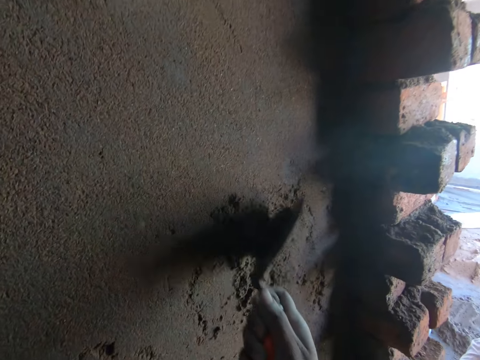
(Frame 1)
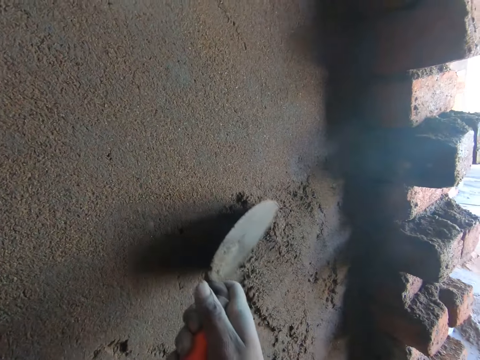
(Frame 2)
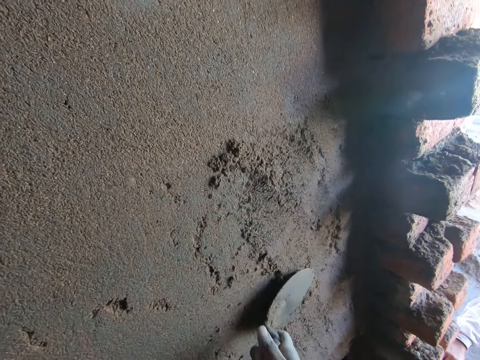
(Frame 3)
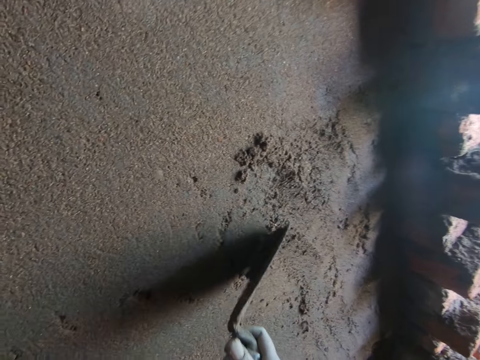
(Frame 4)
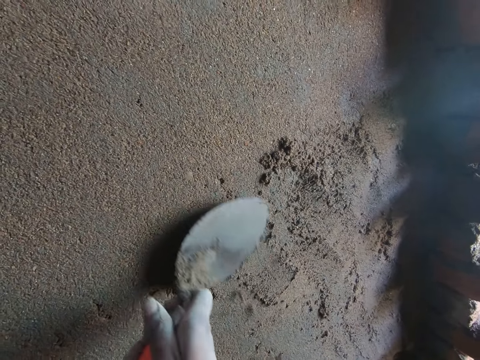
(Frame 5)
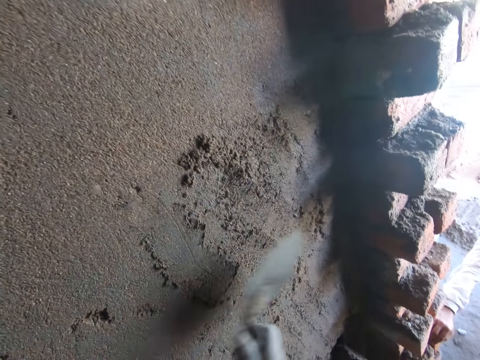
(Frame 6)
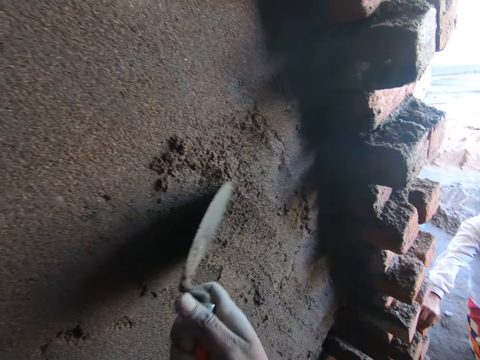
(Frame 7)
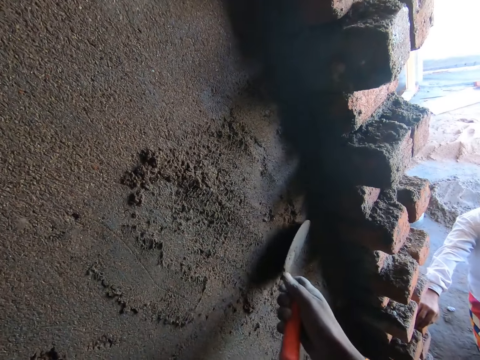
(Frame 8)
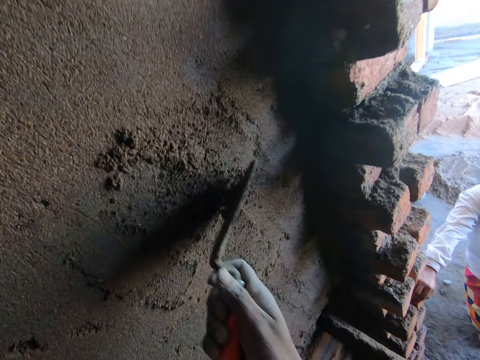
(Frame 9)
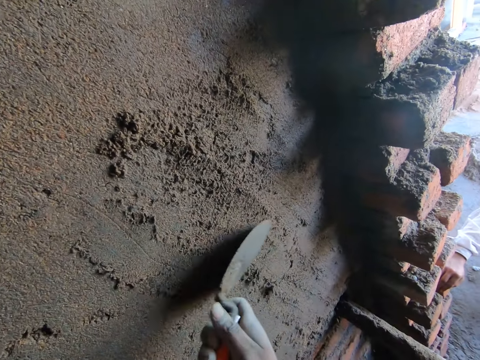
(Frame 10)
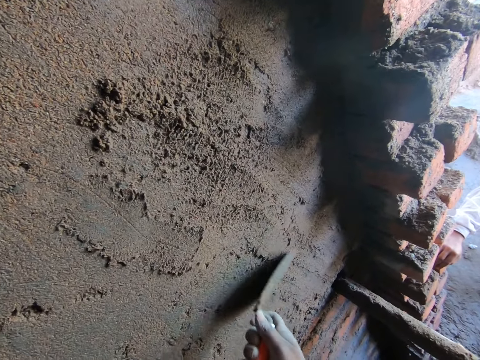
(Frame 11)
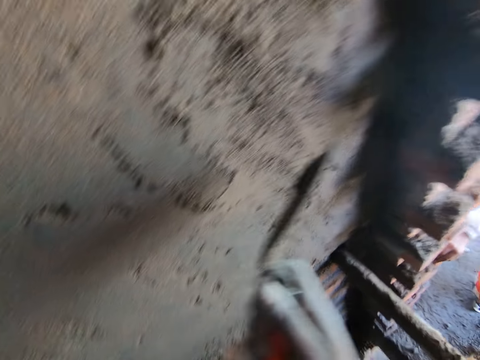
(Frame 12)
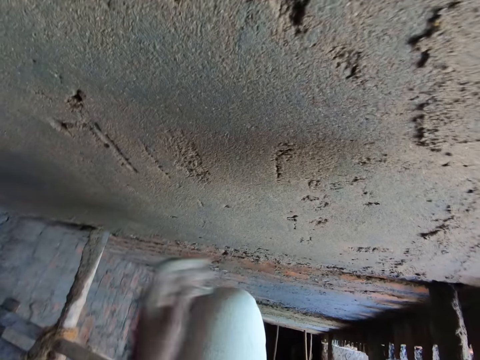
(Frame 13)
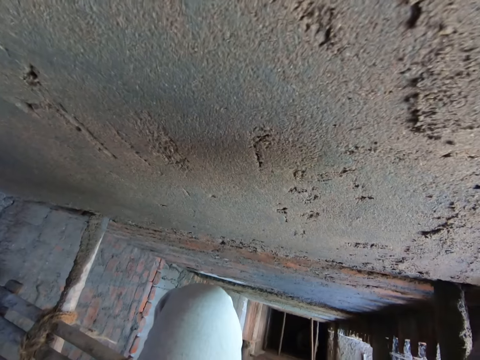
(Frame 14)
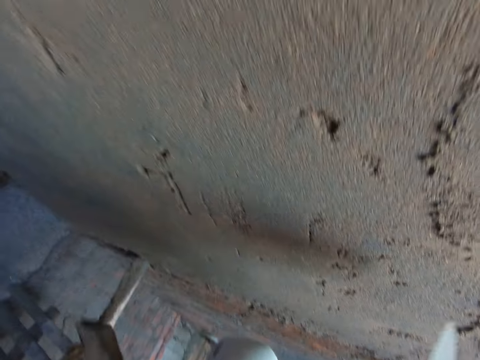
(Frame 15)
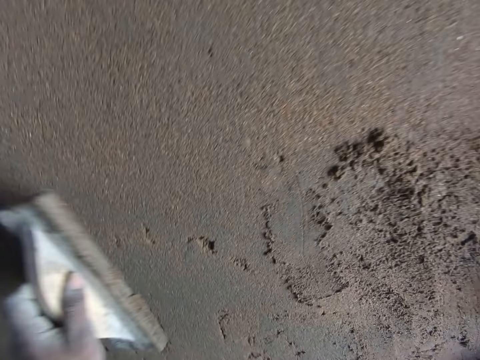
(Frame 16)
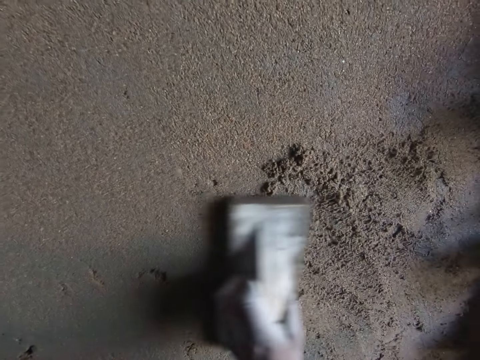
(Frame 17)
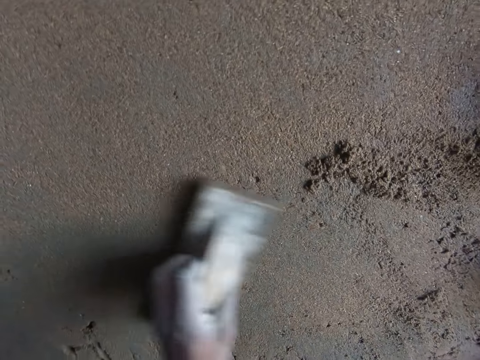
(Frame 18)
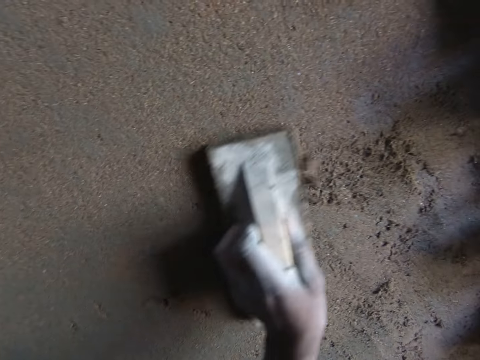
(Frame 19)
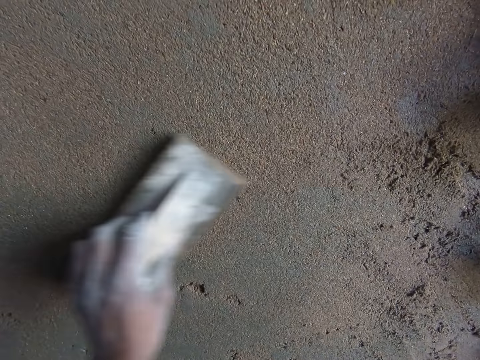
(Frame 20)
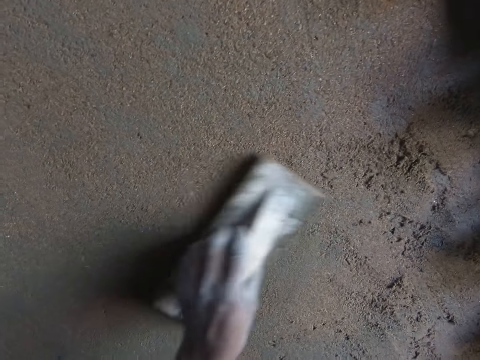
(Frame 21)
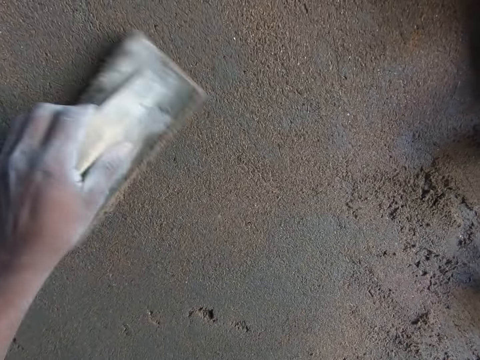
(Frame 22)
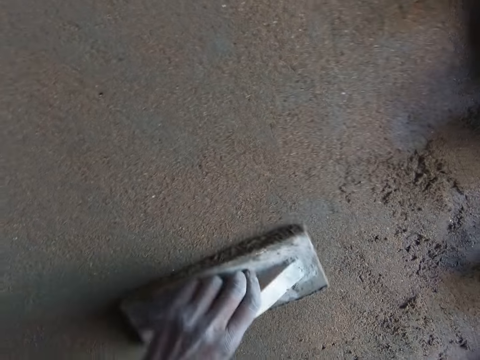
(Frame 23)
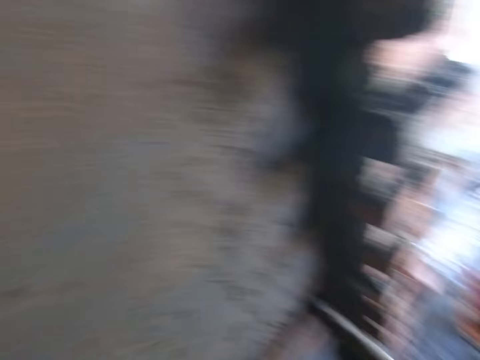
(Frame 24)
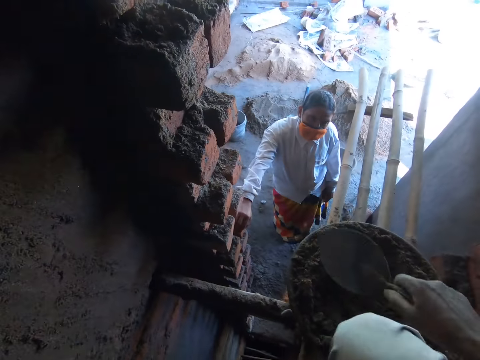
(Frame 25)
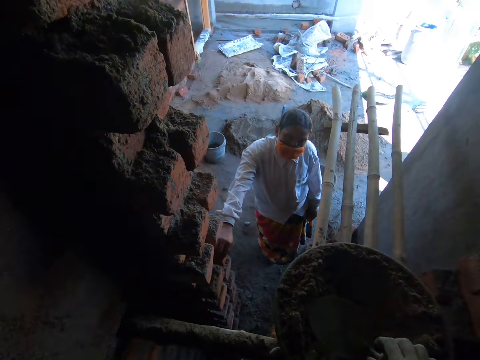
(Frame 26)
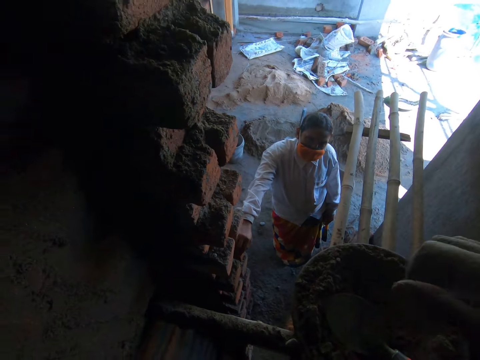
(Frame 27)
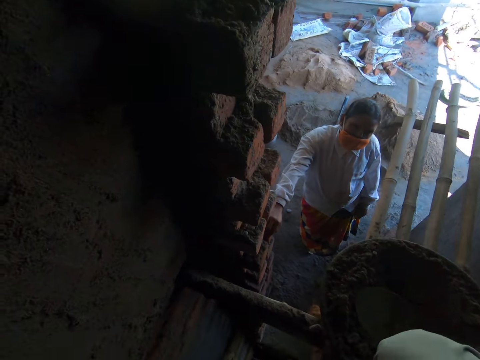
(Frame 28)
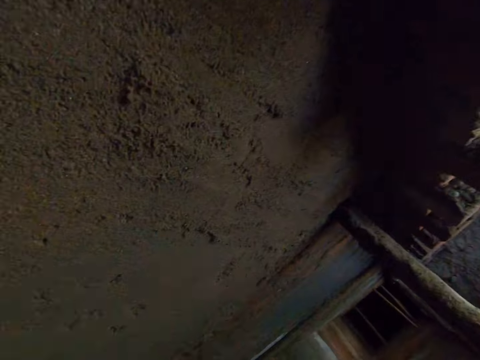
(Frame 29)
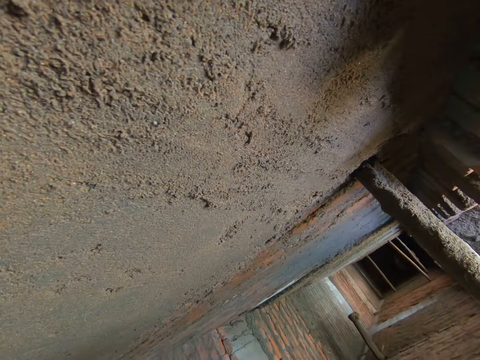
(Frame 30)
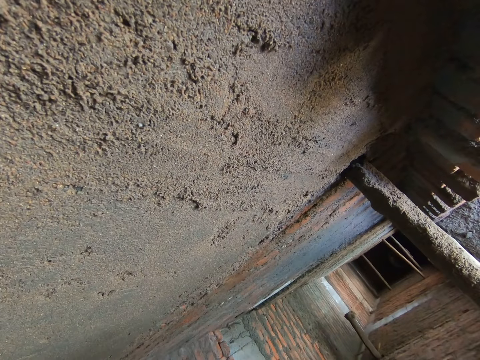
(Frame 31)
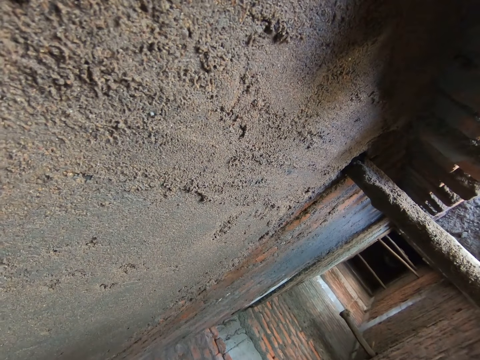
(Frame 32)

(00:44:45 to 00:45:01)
The camera wearer takes the wooden float from the bundle of bamboo sticks with his left hand. He smoothens the wall with the wooden float in his left hand. A woman interacts with the camera wearer. The camera wearer drops the hand trowel in the construction pan on the bundle of bamboo sticks with his right hand. He talks to the woman.

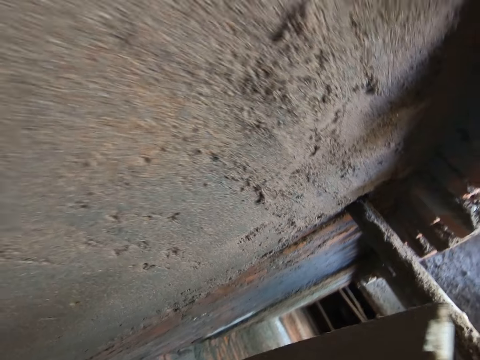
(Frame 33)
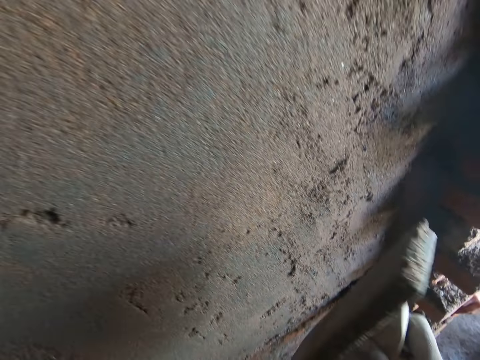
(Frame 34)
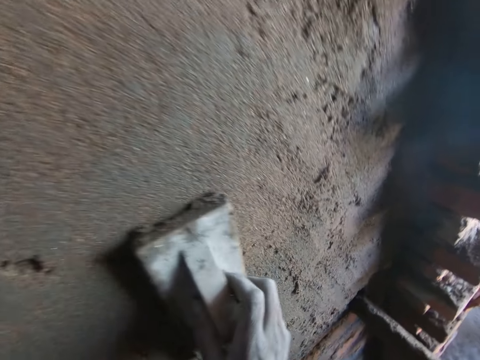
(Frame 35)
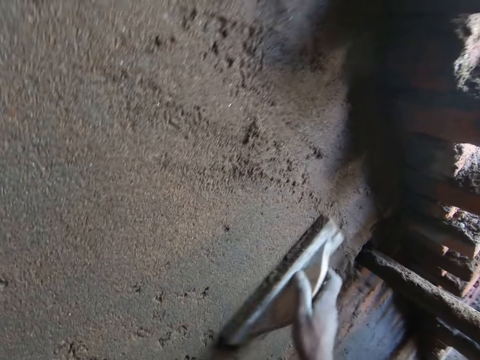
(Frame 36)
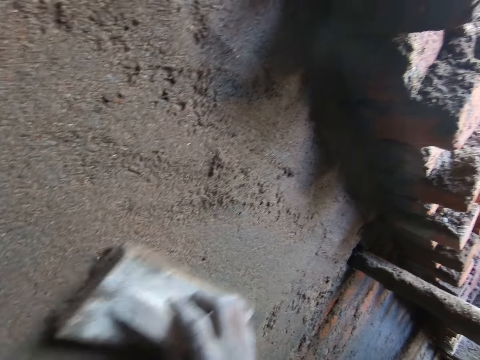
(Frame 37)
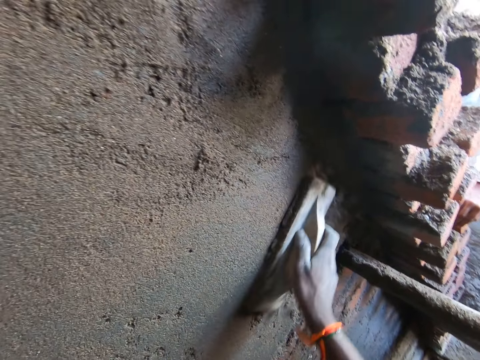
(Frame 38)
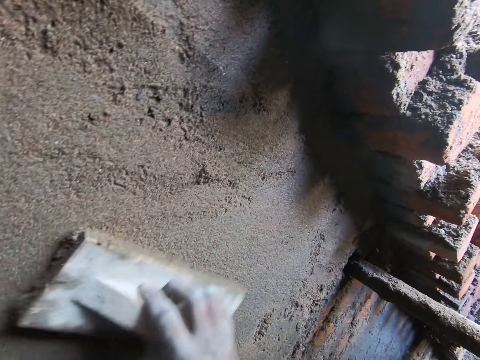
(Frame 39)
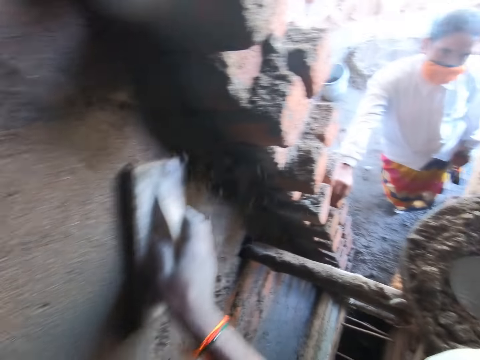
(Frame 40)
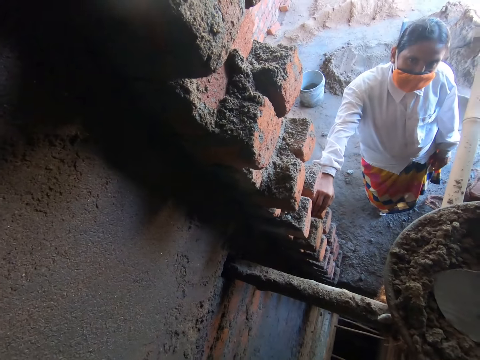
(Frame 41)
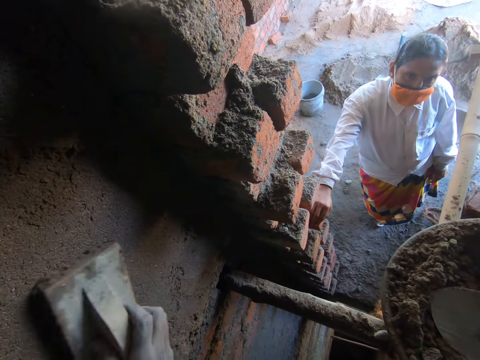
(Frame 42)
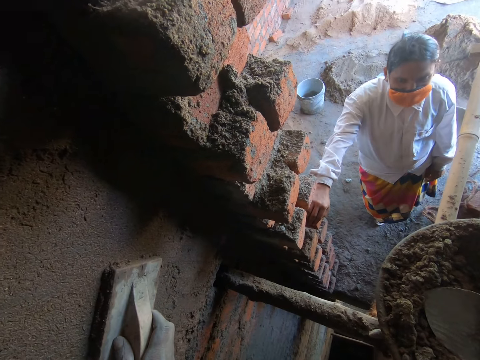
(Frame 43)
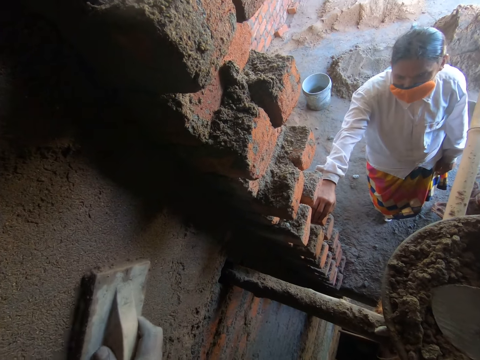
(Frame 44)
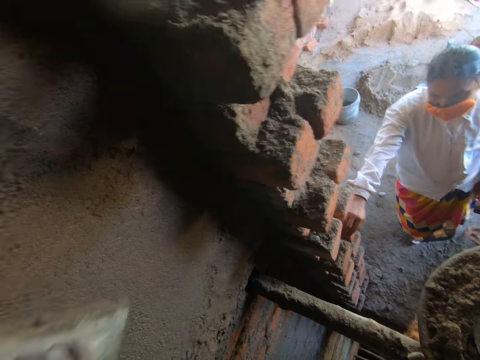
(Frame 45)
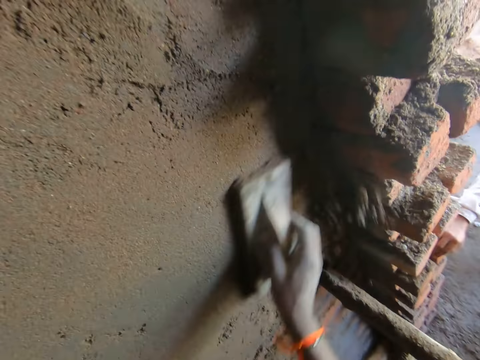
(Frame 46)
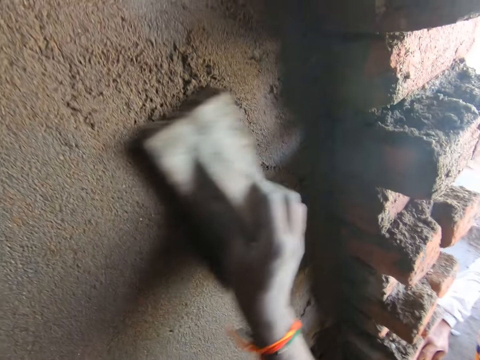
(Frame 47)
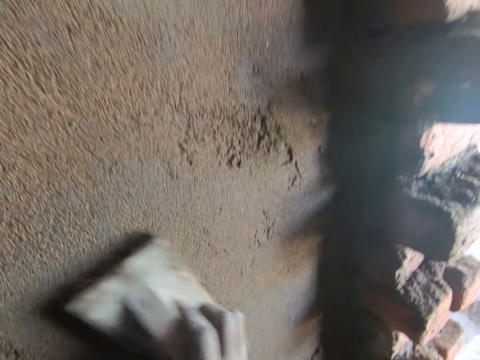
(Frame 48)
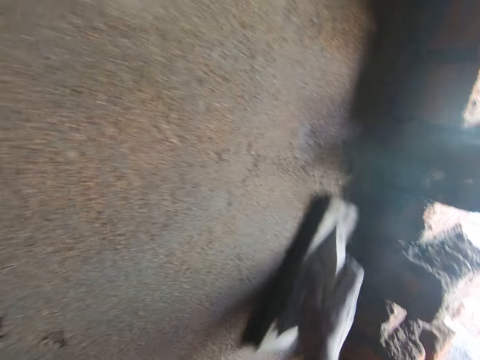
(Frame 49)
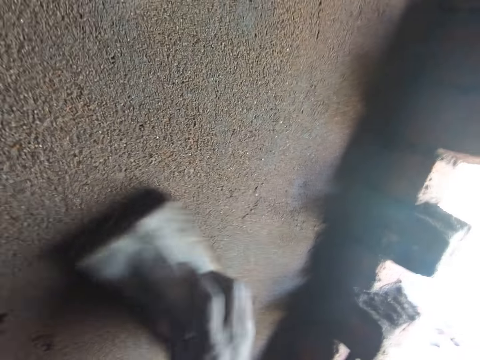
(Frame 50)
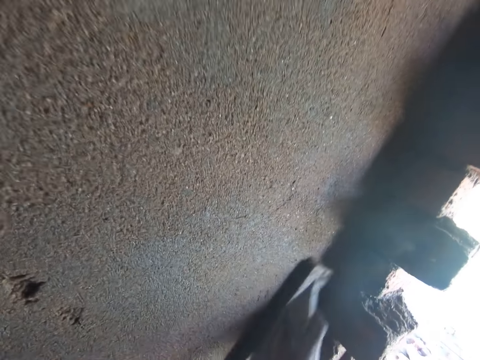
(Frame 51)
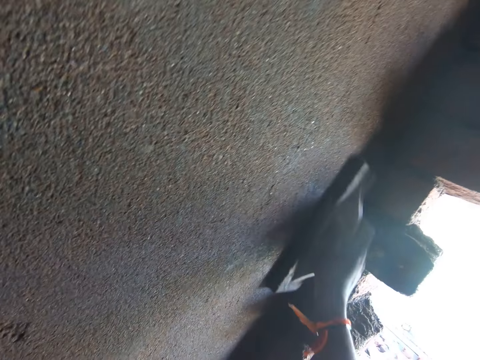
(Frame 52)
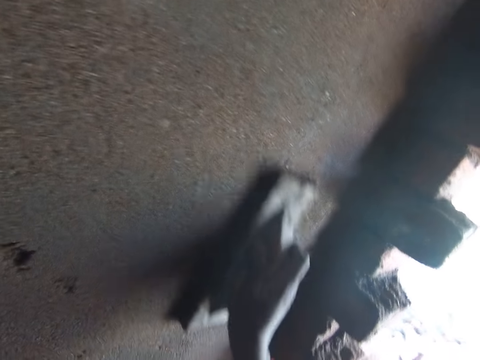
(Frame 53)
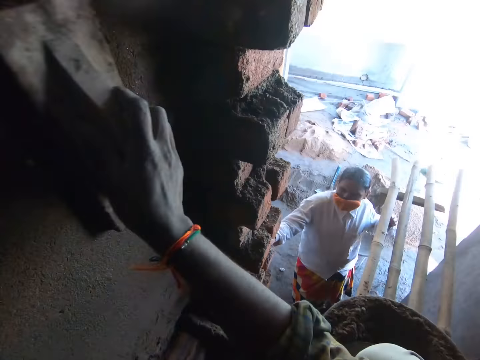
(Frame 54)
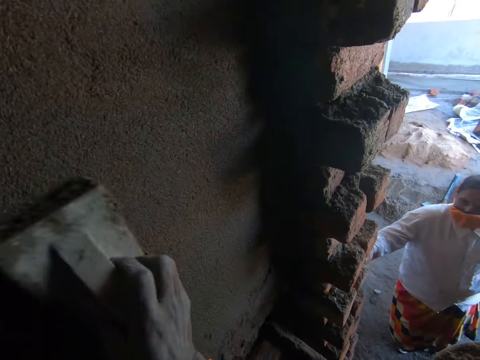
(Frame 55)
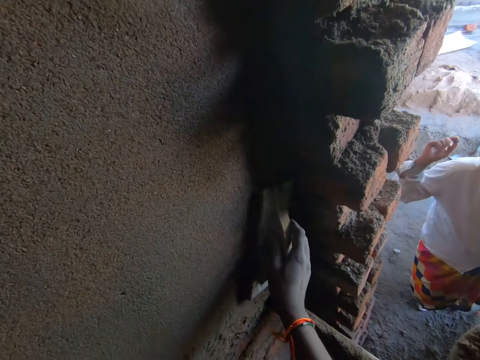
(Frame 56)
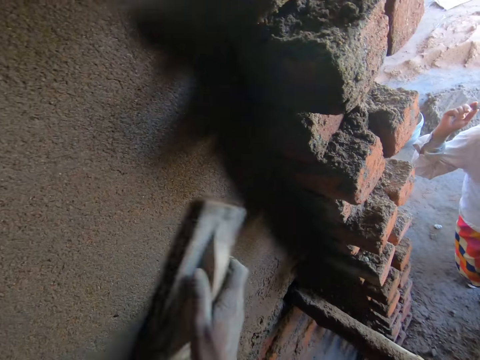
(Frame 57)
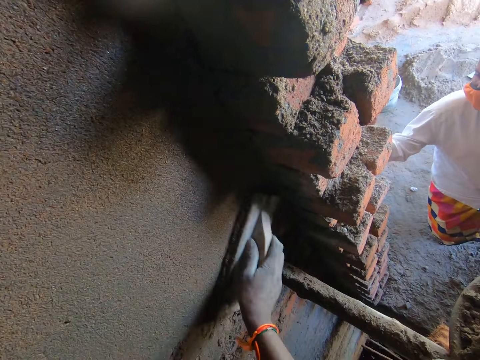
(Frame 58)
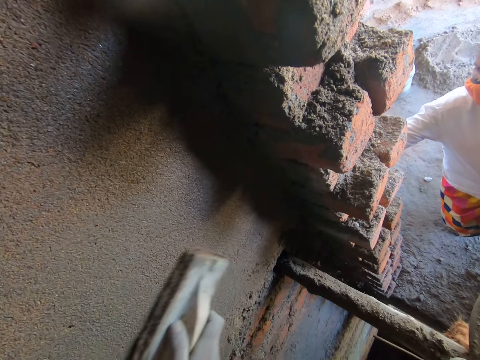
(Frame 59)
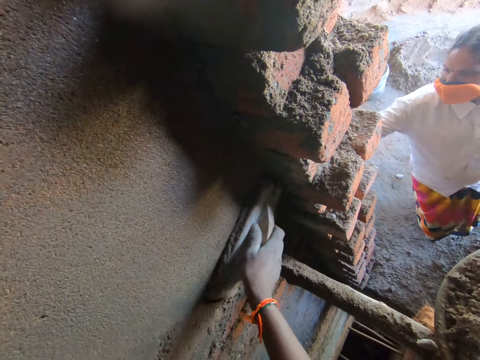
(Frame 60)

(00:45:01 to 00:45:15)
The camera wearer smoothens the wall with the wooden float in his right hand. He levels the concrete.
